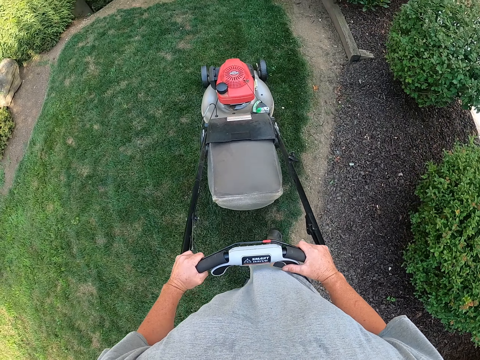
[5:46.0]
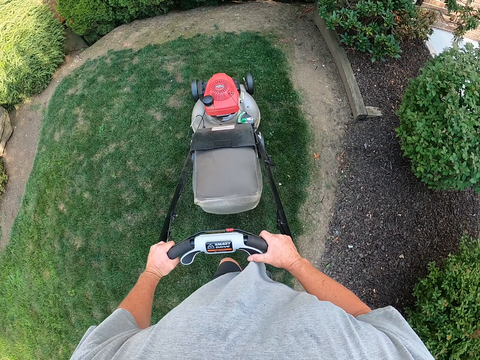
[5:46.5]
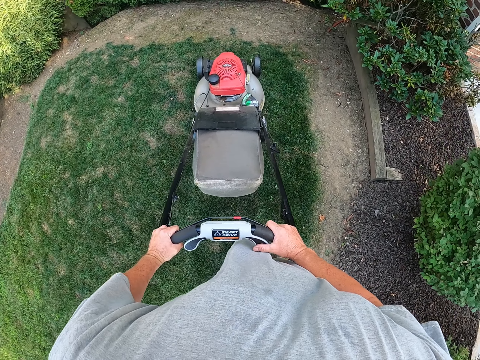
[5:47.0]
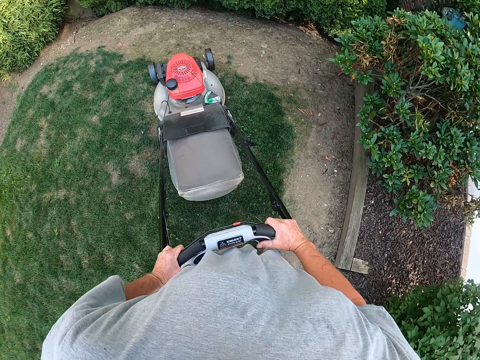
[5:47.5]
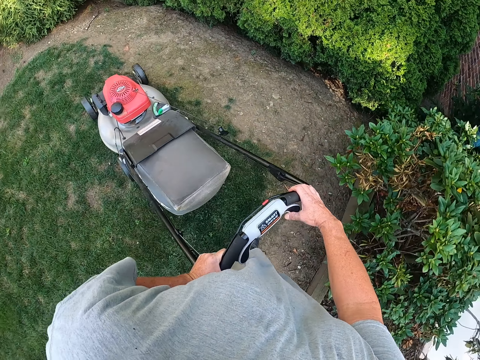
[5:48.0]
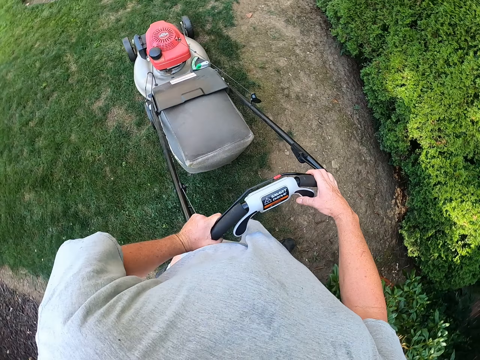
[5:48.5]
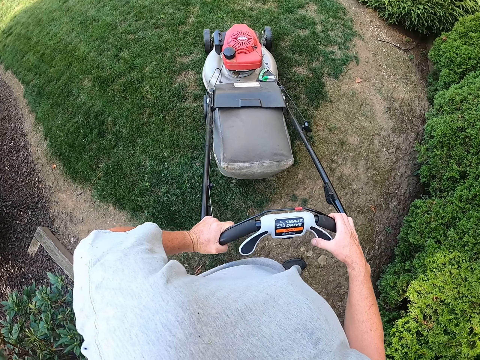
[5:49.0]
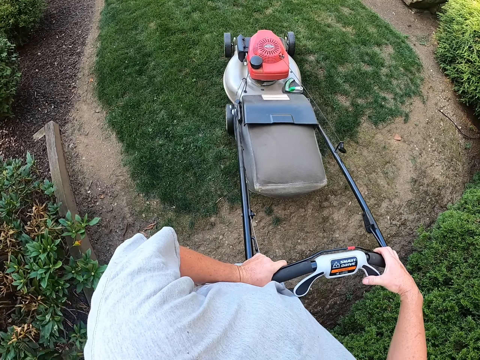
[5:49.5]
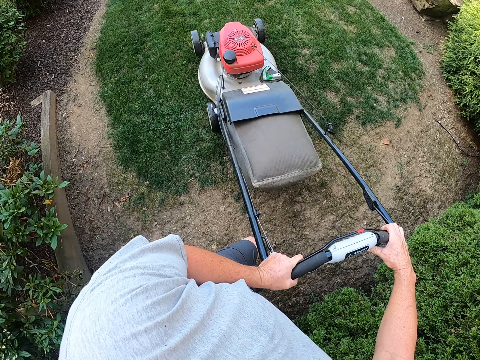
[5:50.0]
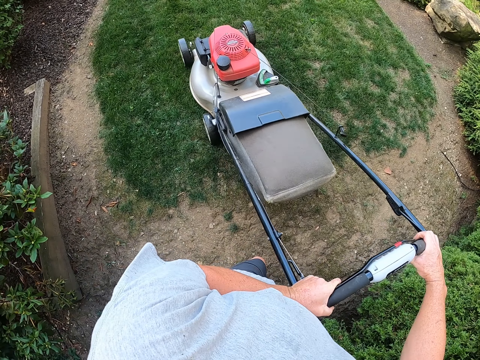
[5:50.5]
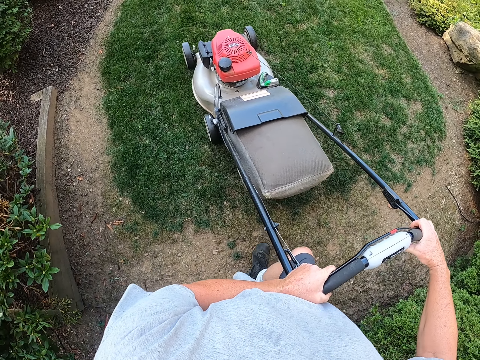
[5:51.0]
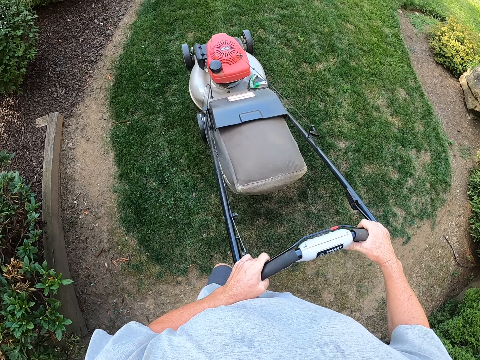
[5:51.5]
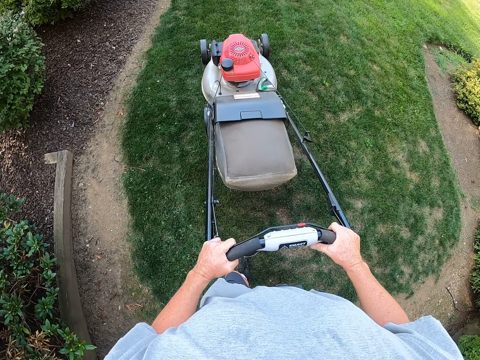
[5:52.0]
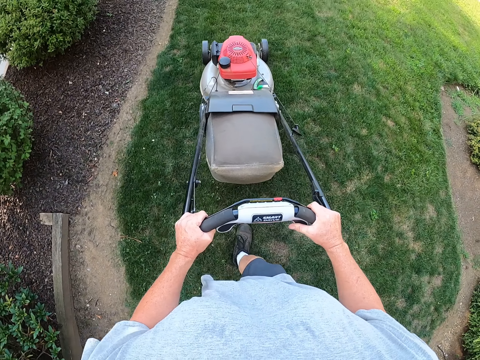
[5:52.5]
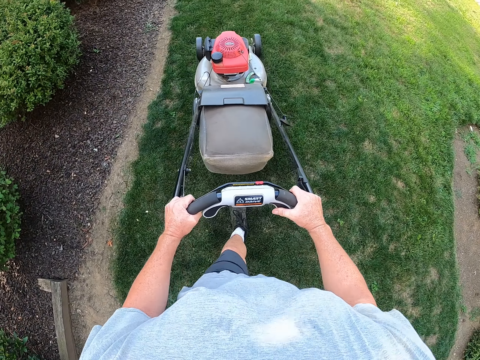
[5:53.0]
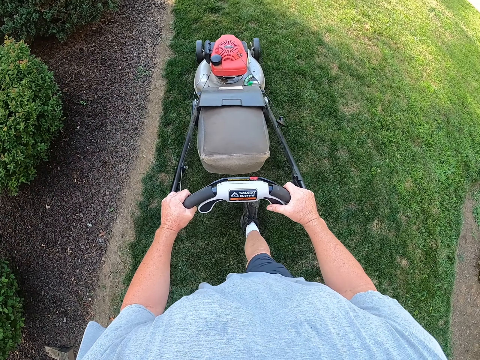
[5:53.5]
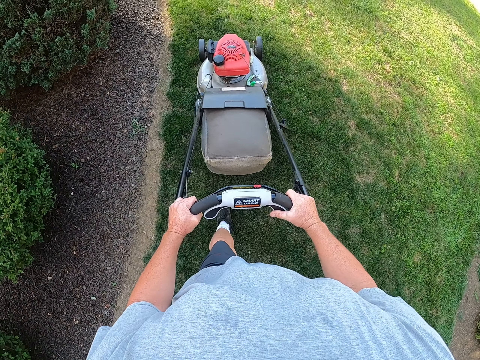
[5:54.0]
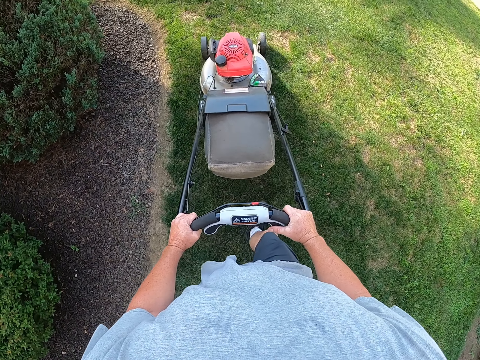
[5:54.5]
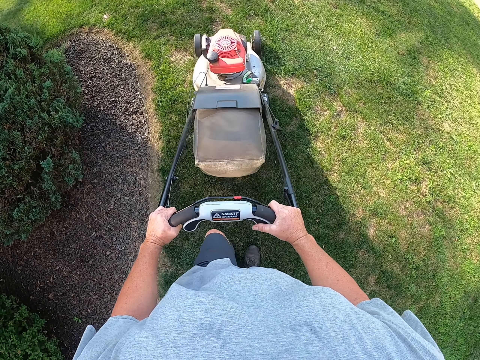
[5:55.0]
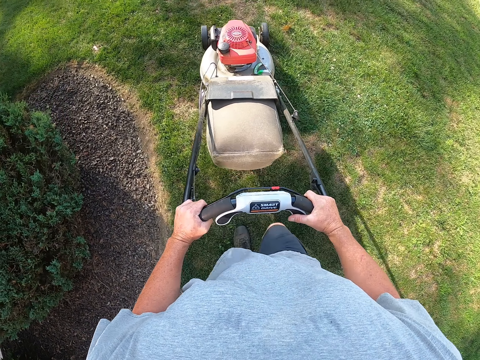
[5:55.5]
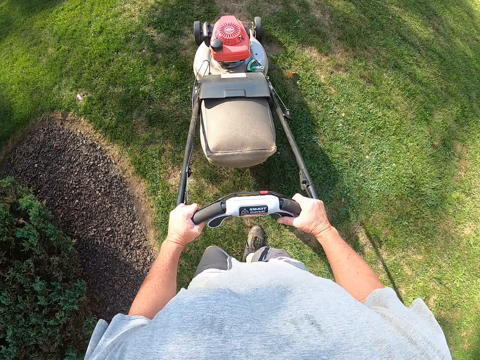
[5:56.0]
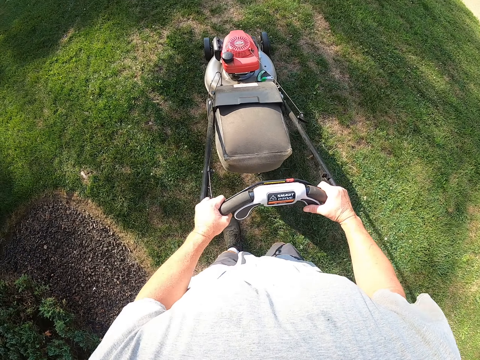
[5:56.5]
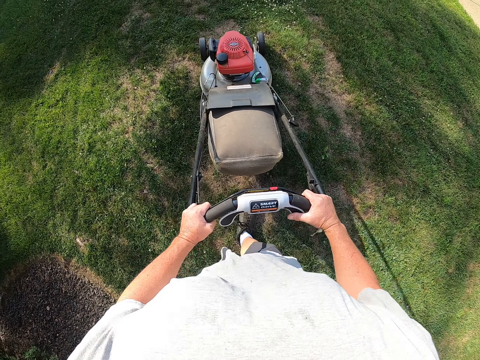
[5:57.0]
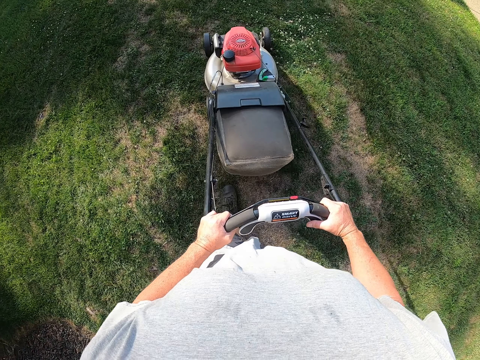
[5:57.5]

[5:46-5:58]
The camera wearer cuts grass with the lawn mower. They turn the mower.

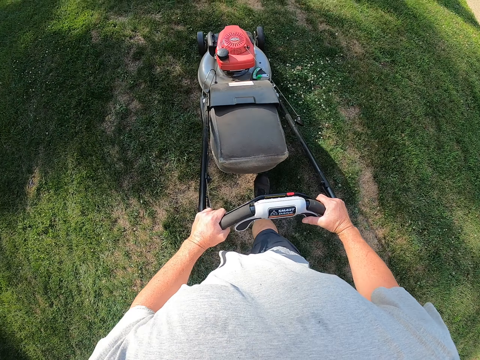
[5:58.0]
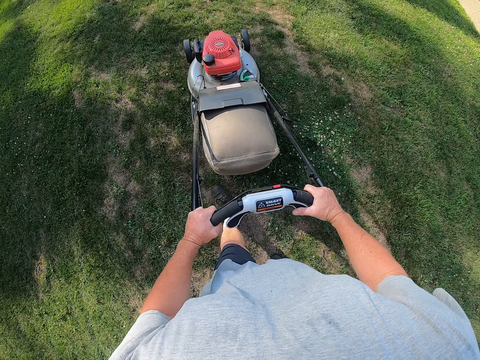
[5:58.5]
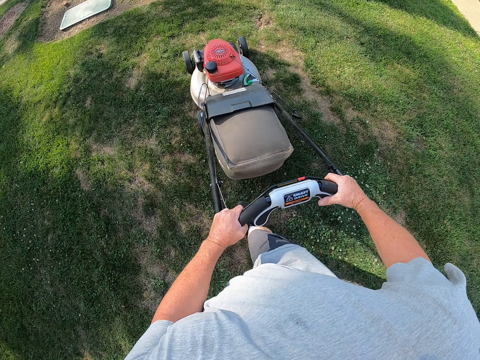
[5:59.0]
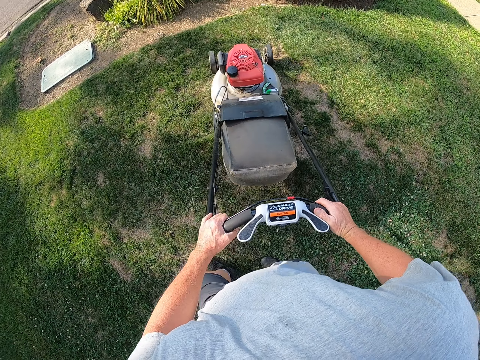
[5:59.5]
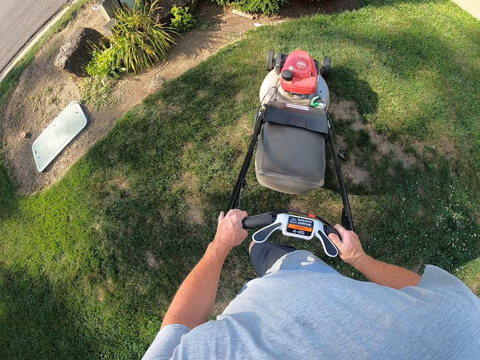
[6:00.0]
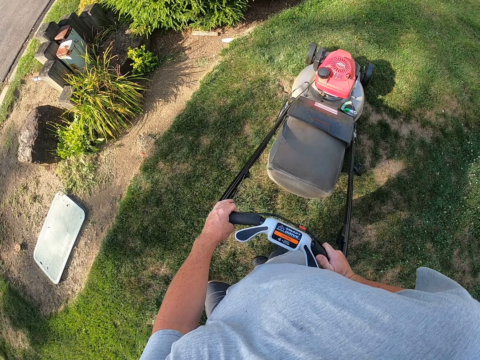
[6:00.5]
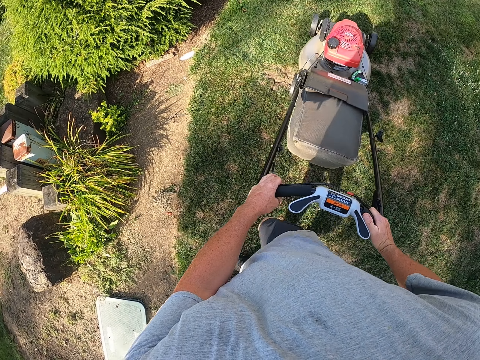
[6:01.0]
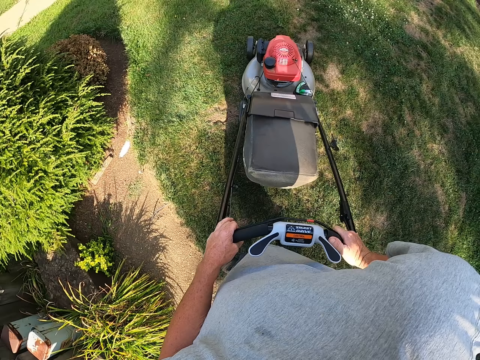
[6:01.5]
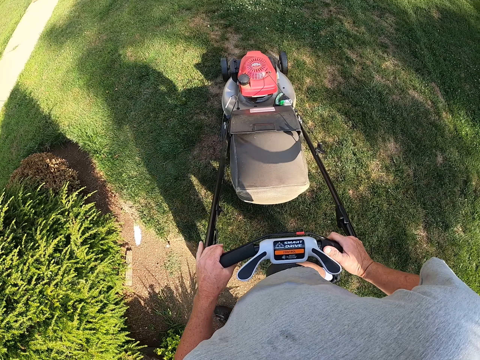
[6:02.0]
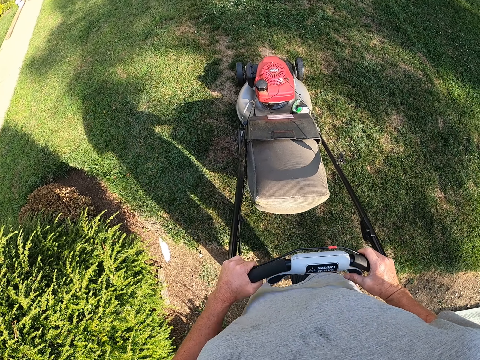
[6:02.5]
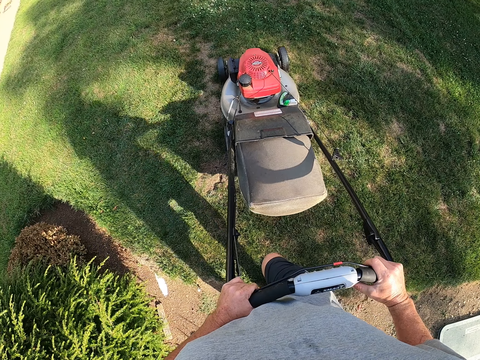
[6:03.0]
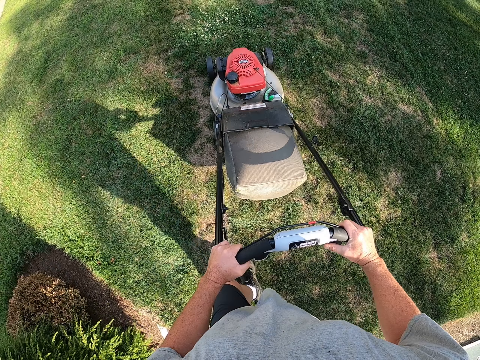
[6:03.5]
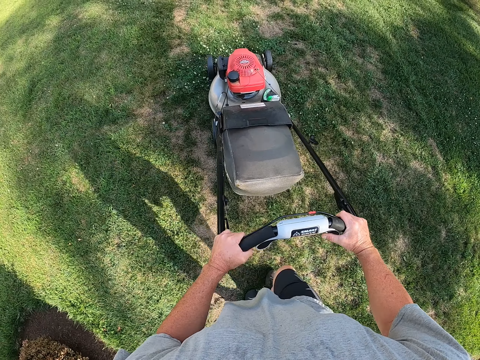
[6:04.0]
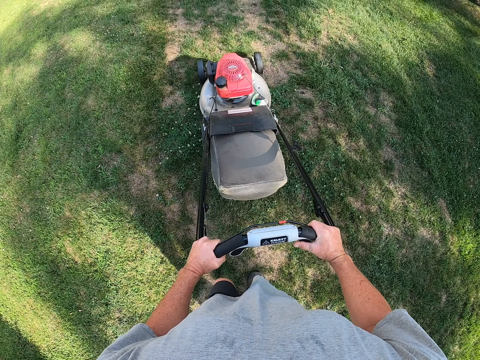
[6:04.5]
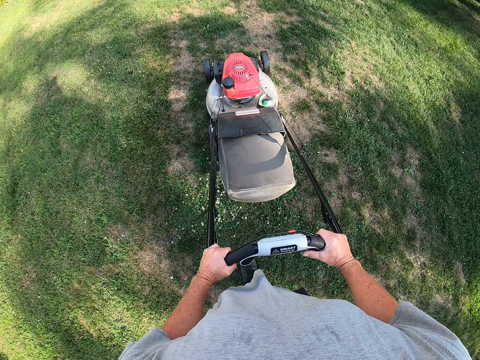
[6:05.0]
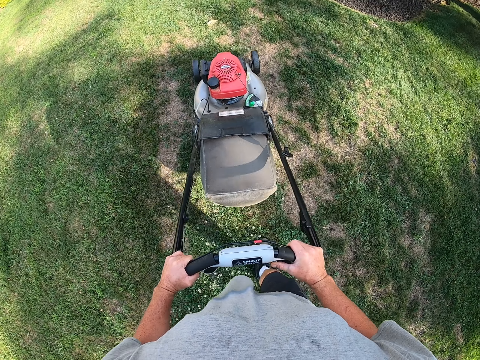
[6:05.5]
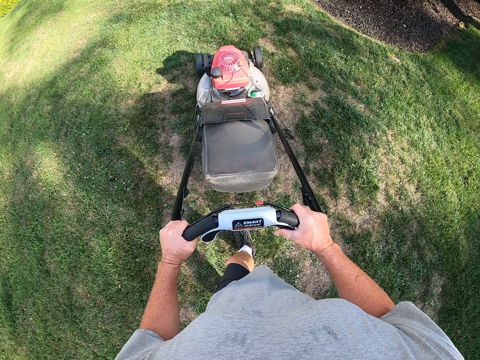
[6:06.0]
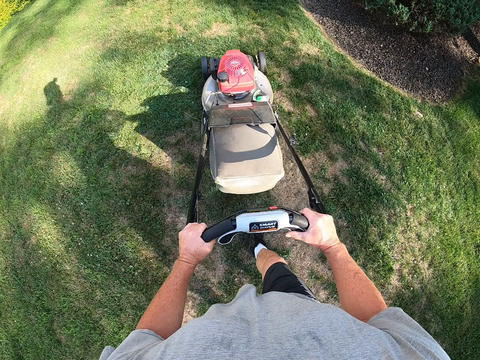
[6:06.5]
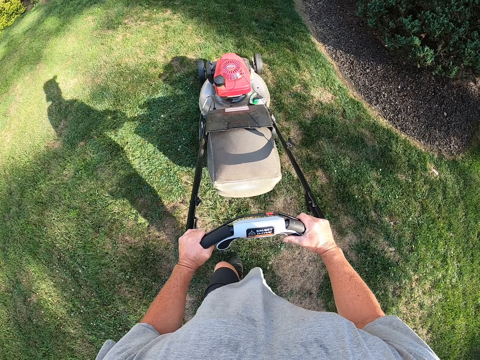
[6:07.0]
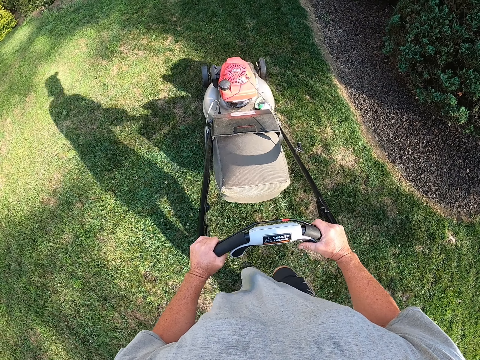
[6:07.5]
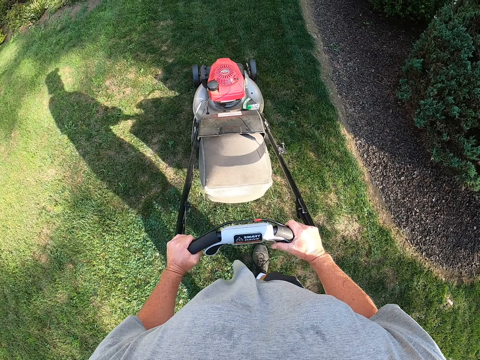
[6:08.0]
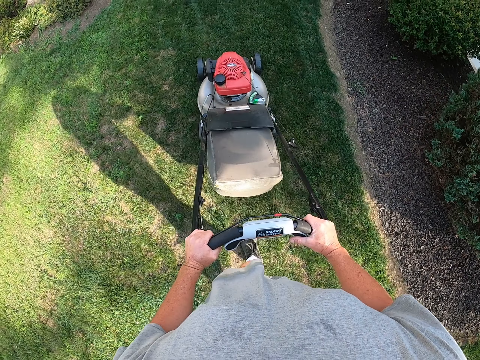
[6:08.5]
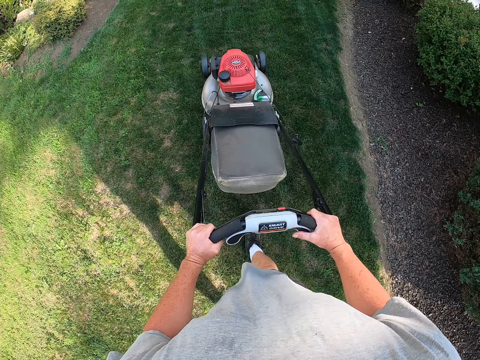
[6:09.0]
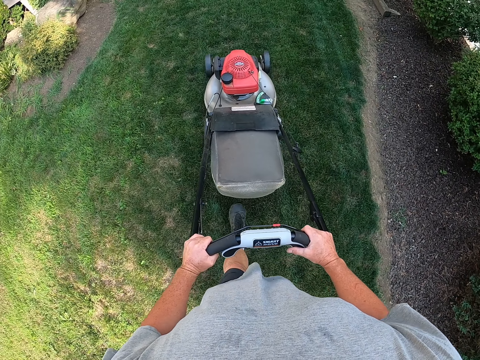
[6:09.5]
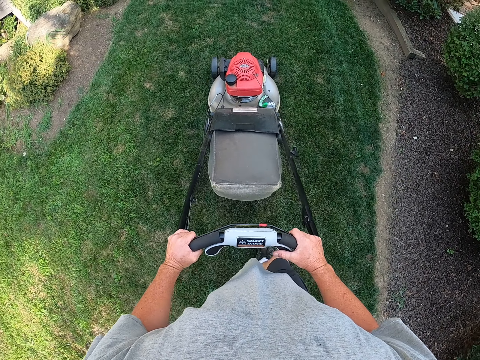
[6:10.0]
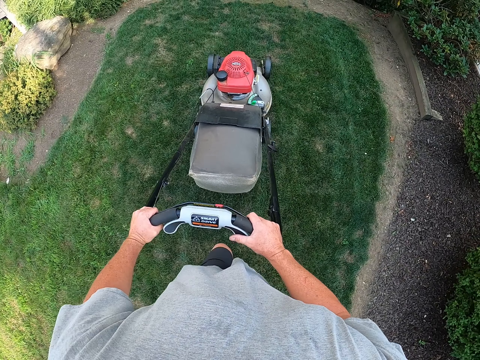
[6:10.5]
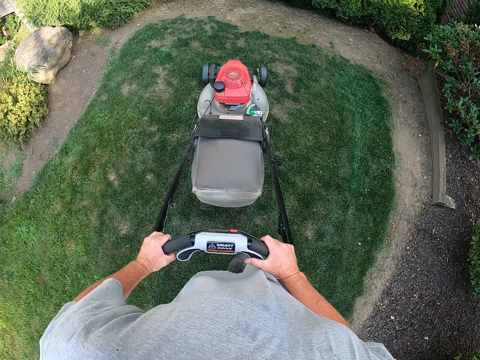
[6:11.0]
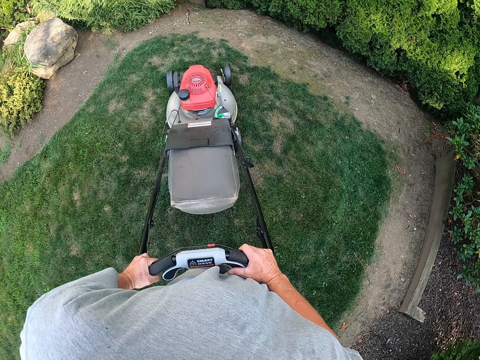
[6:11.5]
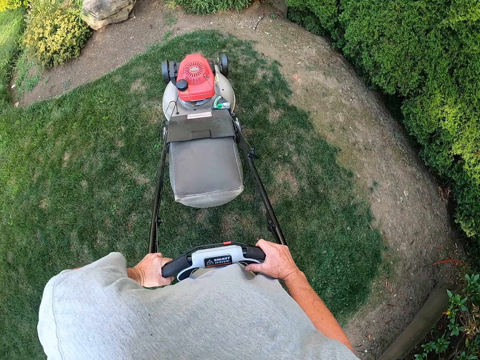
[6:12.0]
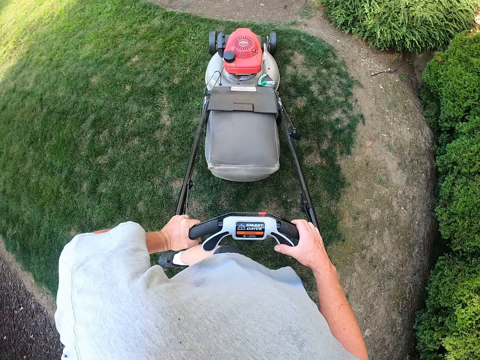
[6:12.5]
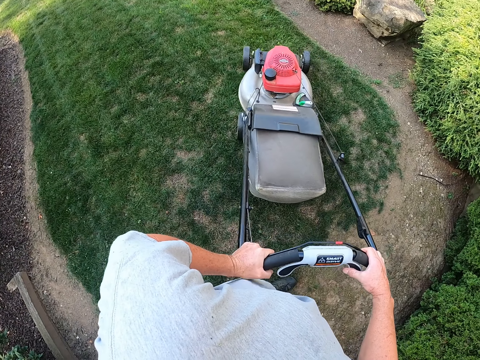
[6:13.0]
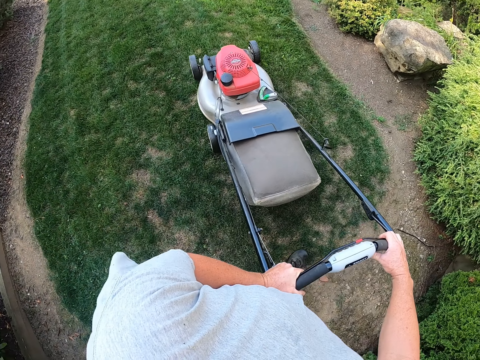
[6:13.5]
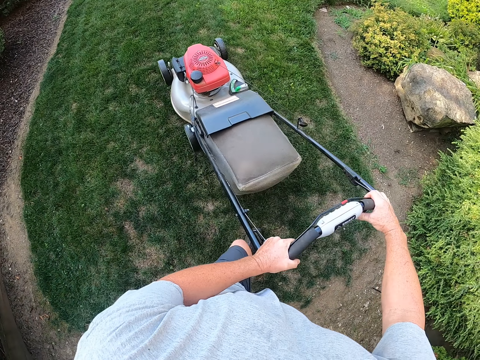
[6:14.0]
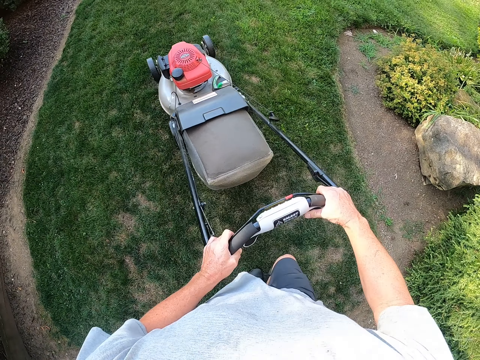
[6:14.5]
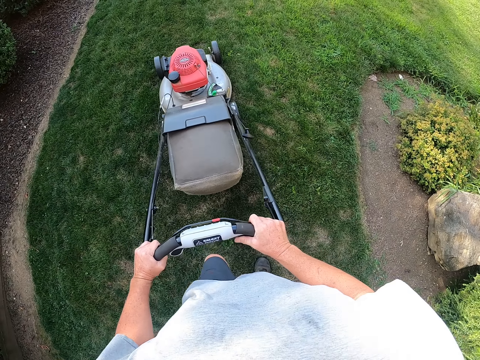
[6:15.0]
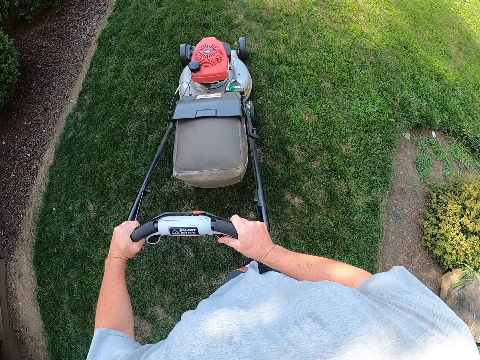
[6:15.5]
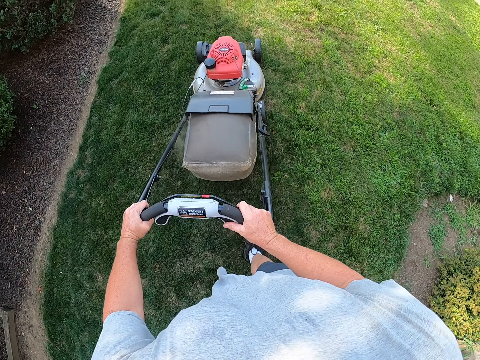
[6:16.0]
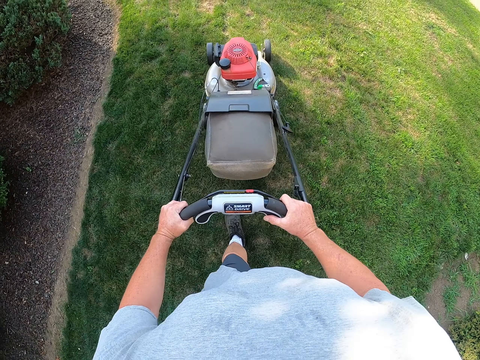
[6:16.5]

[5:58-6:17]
The camera wearer cuts grass with the lawn mower. They turn the mower. They cut grass with the lawn mower. They turn the mower.
